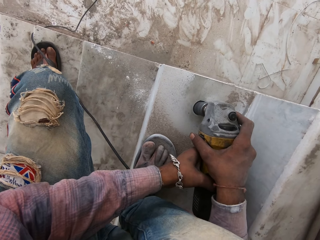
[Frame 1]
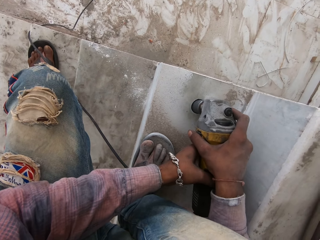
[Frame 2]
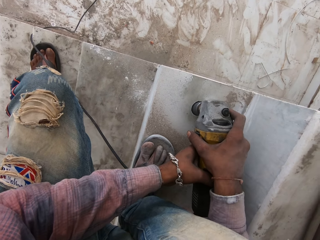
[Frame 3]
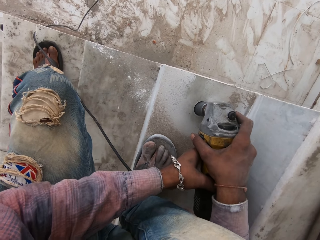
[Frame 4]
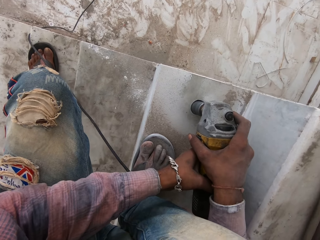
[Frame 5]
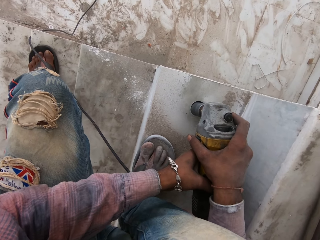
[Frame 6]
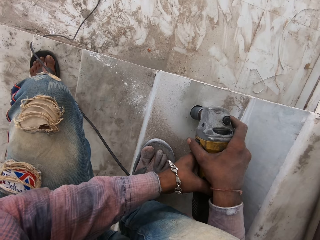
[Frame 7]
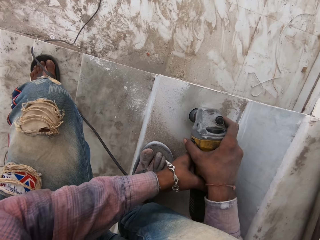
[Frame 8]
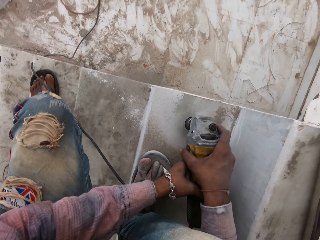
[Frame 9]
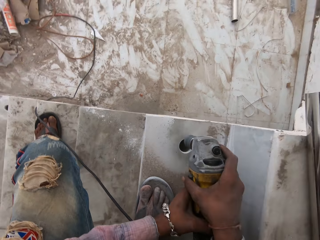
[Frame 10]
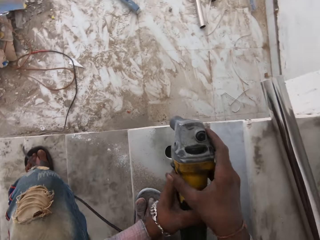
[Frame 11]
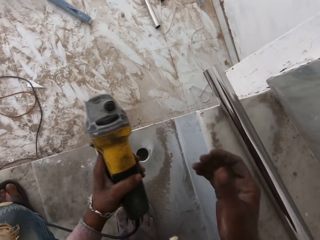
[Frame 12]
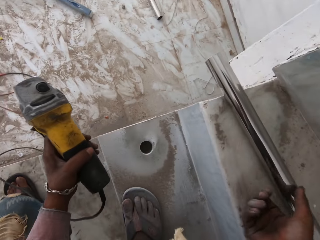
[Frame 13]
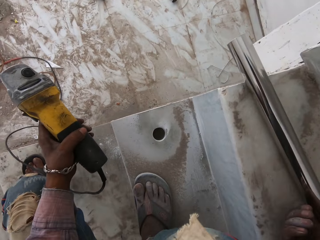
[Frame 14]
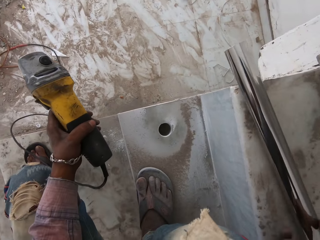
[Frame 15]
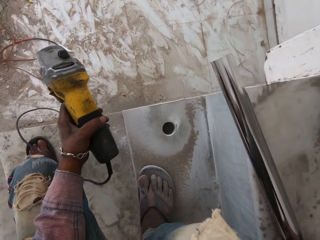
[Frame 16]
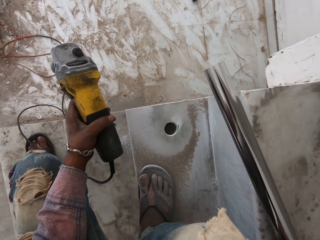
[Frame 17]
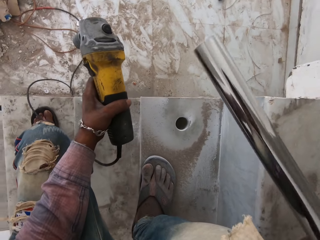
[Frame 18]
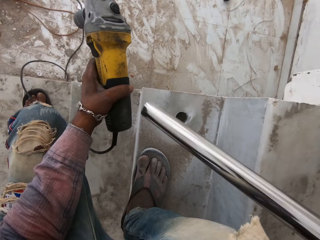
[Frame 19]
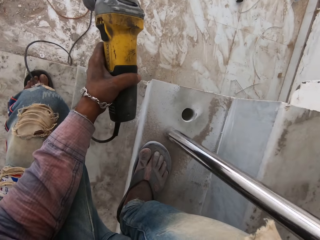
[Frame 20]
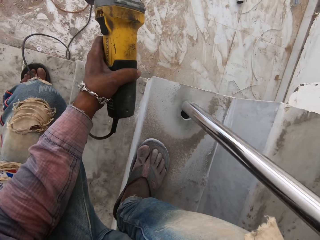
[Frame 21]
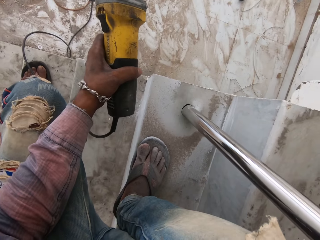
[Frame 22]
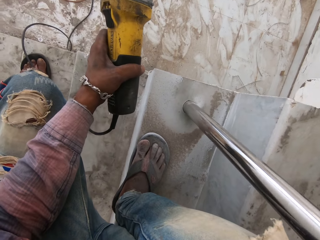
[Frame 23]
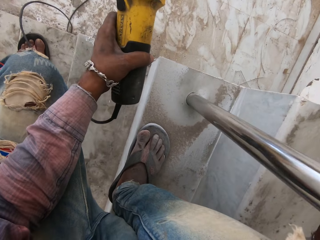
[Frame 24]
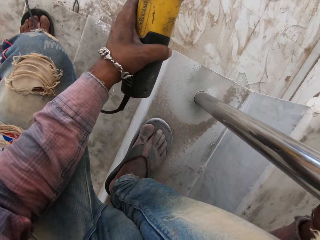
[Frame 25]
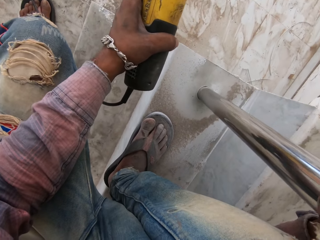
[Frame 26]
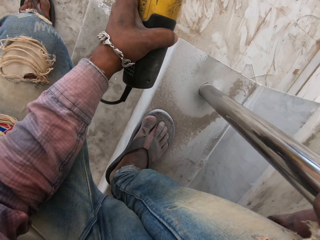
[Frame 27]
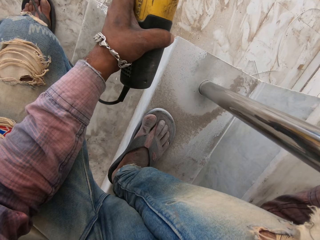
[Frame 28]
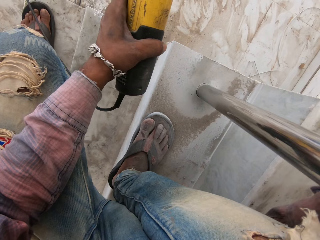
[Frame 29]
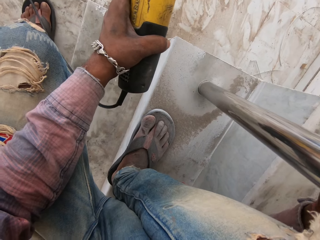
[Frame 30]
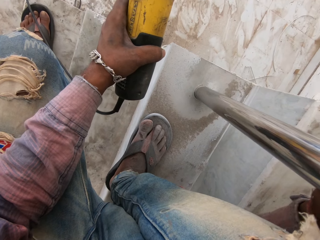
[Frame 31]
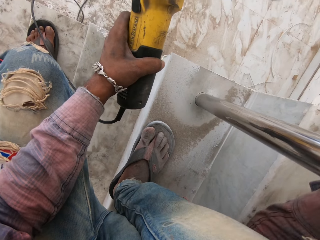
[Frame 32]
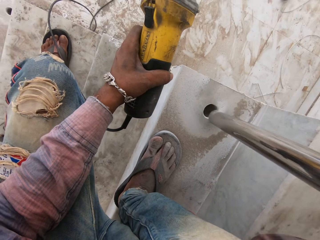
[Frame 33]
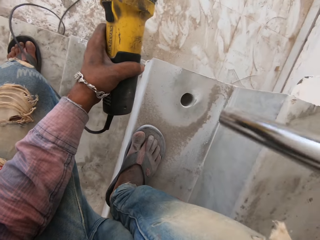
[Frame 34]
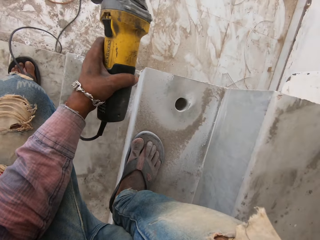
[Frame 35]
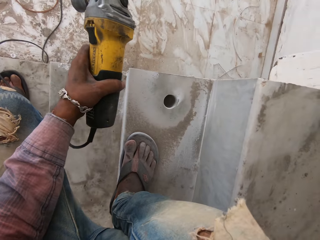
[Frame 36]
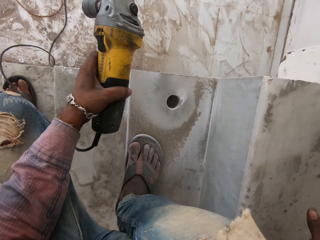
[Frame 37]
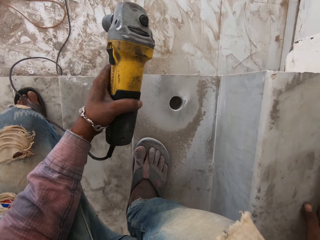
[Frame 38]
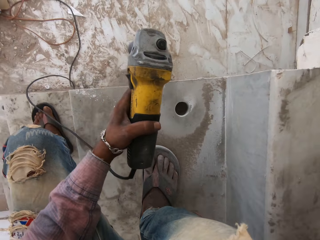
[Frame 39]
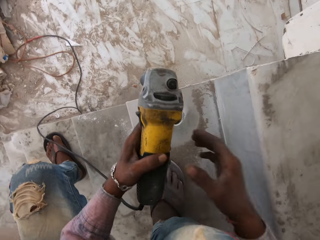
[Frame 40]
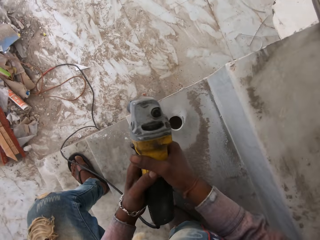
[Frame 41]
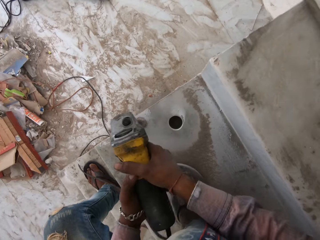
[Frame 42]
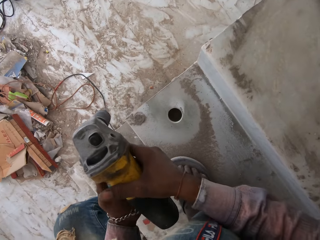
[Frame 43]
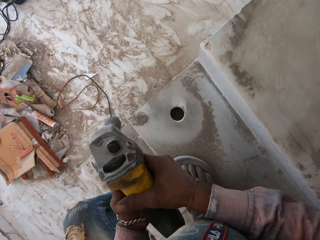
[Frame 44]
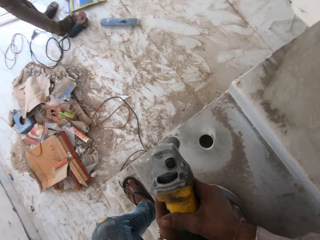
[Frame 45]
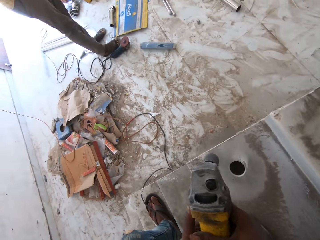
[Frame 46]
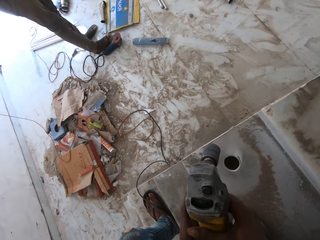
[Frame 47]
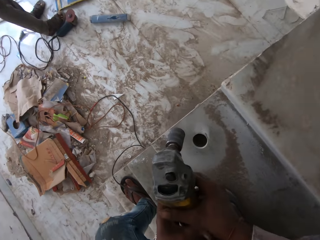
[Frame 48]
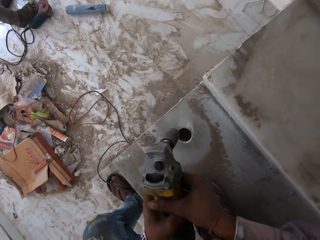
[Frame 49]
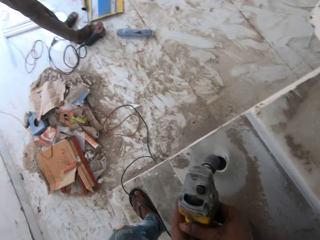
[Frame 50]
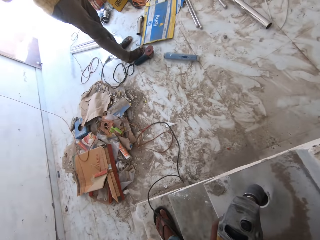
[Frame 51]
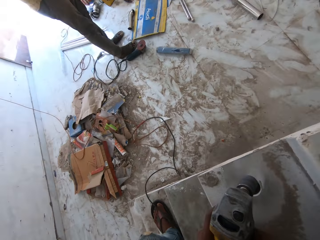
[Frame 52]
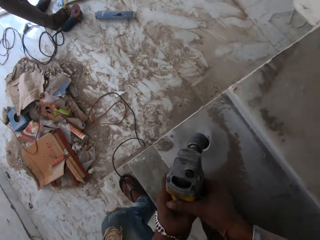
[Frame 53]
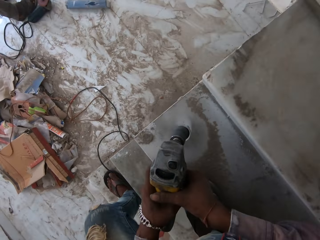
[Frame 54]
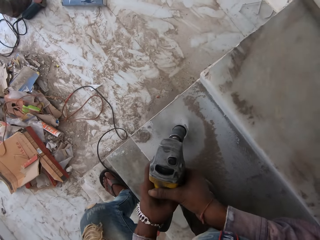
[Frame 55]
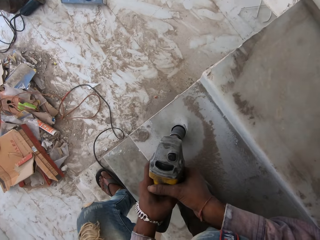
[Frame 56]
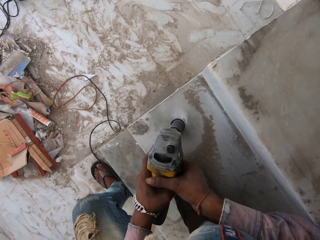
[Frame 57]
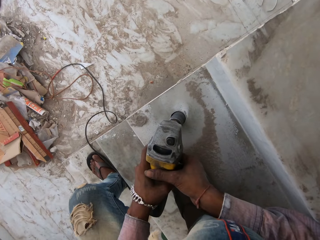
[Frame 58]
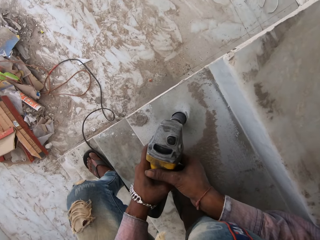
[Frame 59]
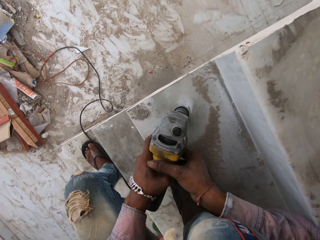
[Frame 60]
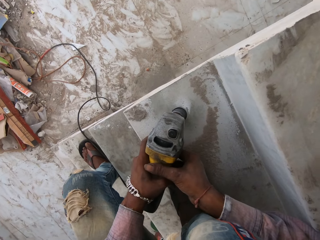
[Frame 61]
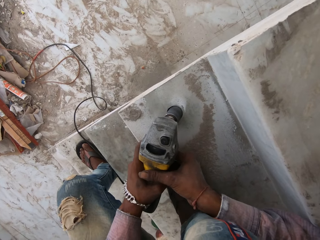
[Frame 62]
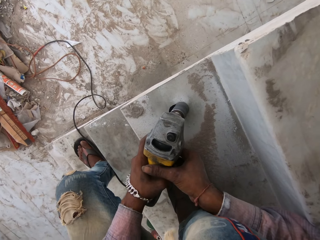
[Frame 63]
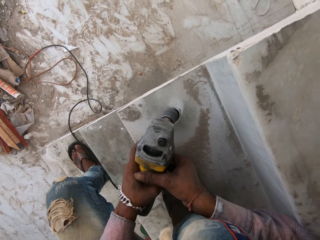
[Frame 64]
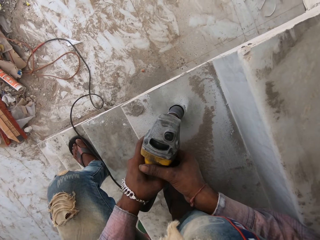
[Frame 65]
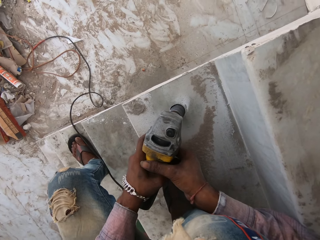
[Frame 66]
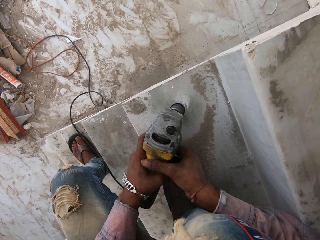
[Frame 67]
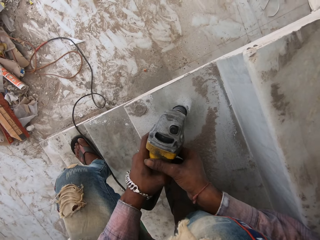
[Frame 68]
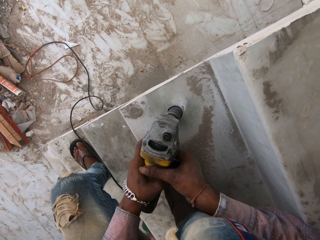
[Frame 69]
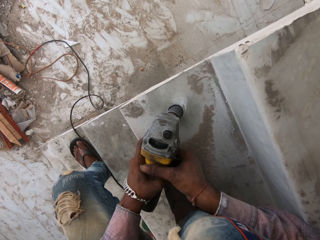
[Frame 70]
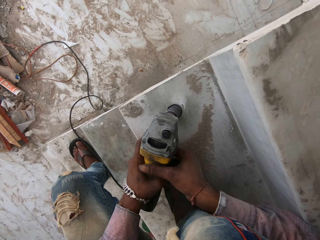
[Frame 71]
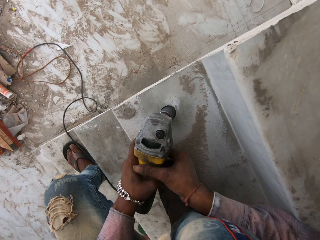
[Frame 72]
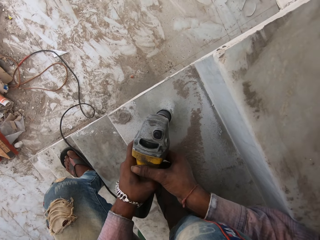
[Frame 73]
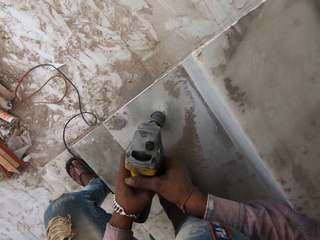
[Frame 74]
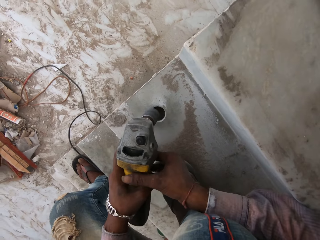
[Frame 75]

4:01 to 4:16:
The camera wearer picks up a metal pipe or stair hand rail with his right hand. He fixes the metal pipe in a drilled hole. He pulls up the metal pipe with his right hand and puts the stair hand rail on the floor. He switches on a floor drilling machine. He drills a hole on the floor with the drilling machine.

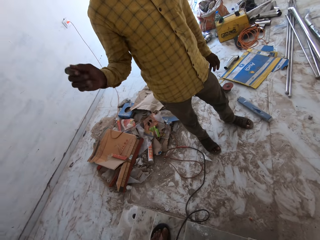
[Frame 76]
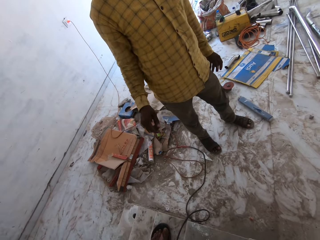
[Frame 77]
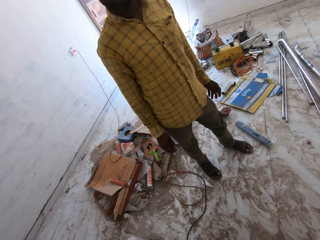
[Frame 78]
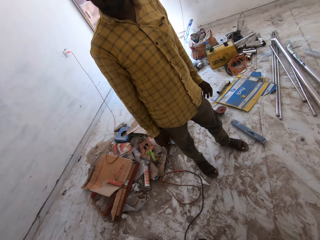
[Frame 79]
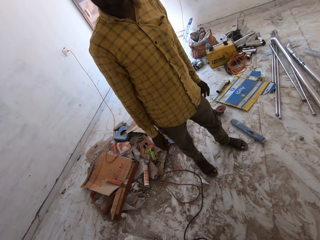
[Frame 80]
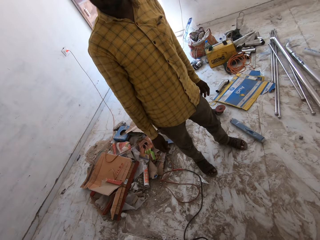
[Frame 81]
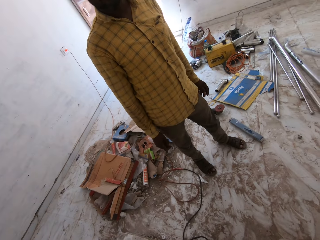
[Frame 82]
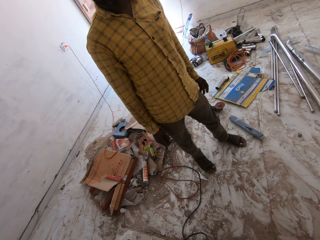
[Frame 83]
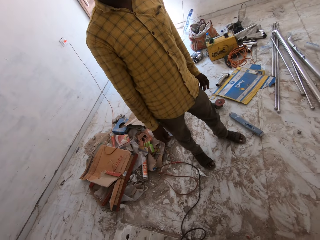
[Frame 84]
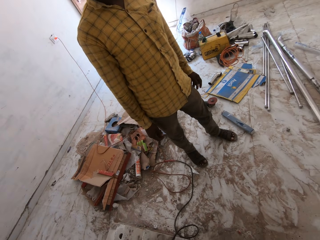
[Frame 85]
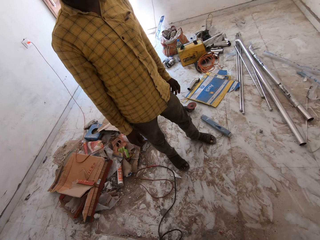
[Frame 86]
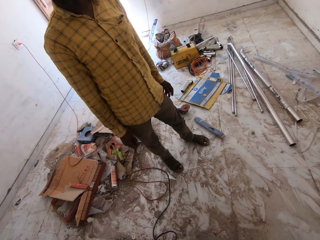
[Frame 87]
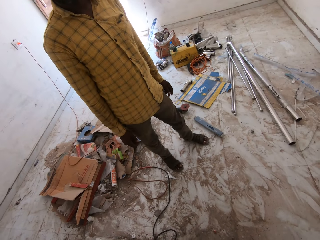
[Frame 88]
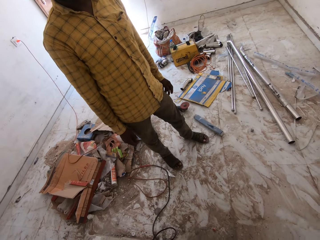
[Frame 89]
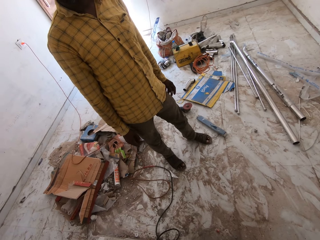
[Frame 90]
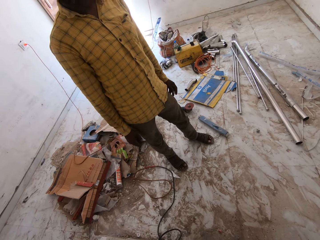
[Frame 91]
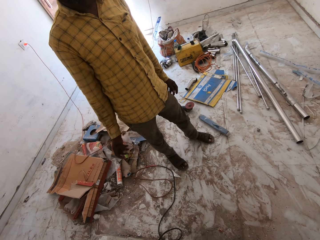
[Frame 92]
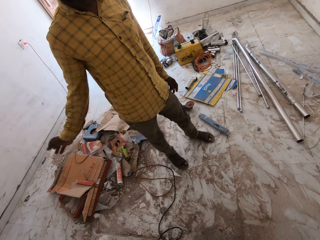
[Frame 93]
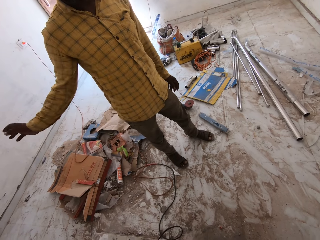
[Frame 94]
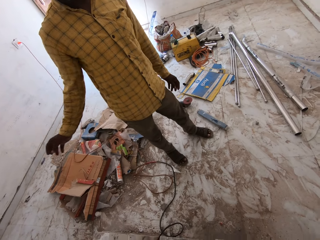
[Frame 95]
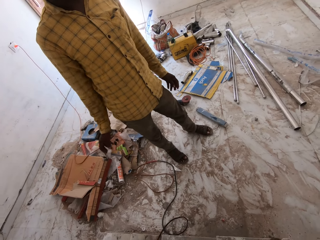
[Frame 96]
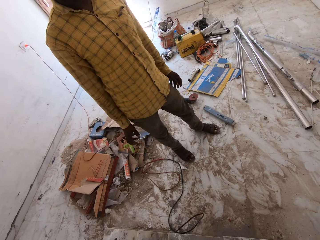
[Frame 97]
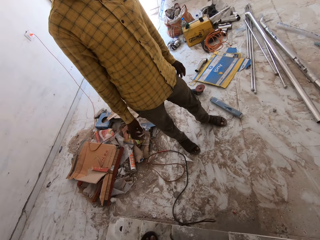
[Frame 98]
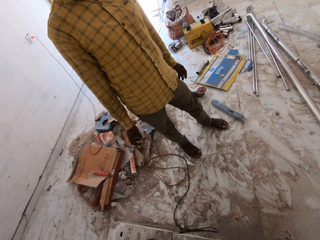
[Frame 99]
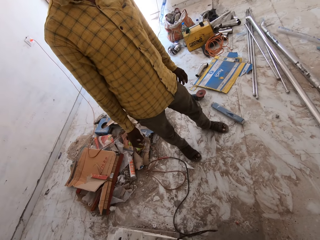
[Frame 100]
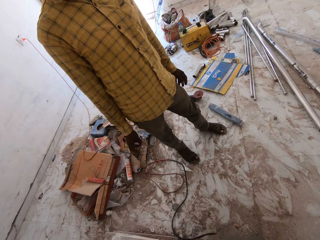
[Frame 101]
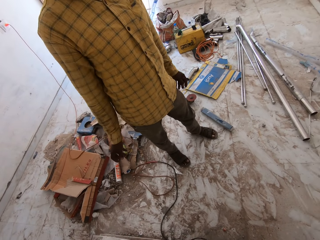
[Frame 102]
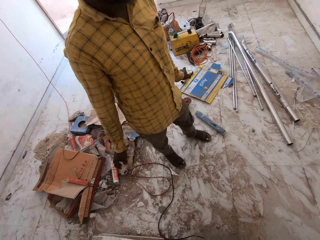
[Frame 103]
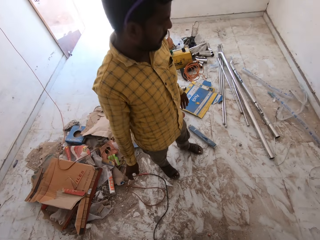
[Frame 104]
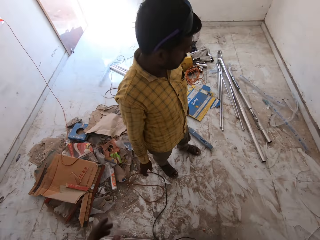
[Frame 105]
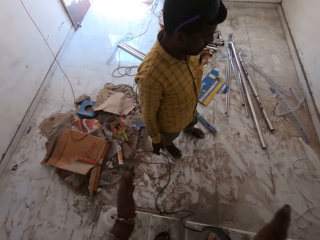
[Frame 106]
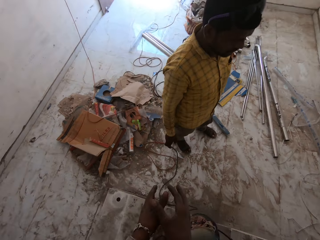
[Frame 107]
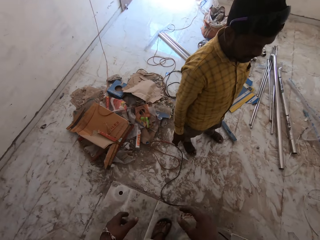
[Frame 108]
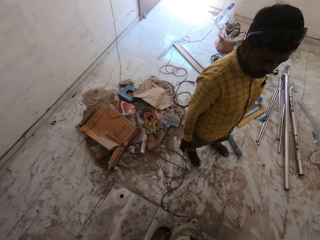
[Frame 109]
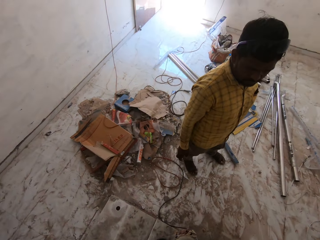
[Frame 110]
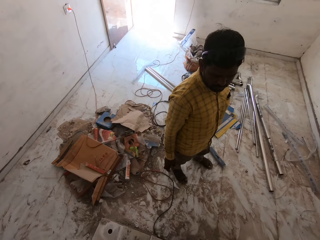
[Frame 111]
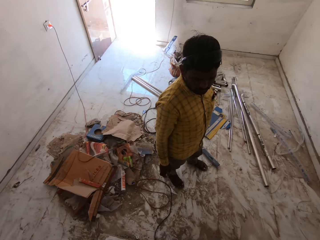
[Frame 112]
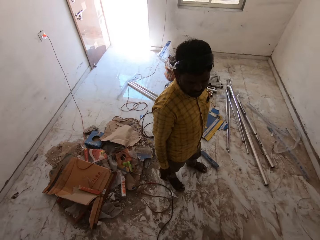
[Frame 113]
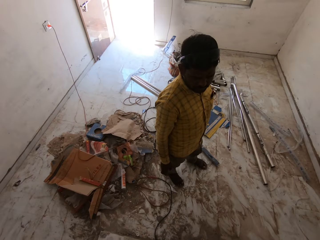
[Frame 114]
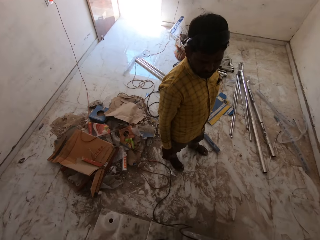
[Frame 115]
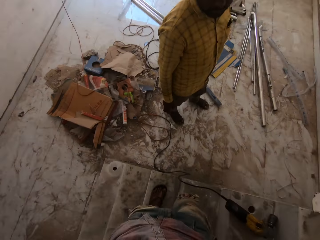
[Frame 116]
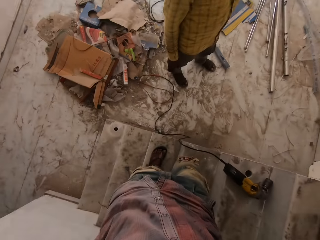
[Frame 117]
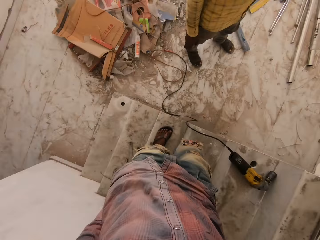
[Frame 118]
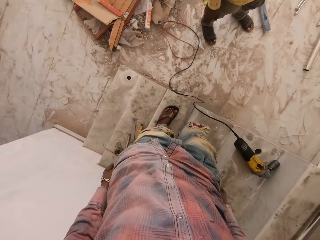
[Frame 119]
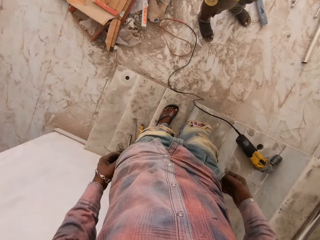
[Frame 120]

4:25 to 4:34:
The camera wearer looks at a man. The man lifts up his right hand. The camera wearer interacts with the man and claps hands together.
